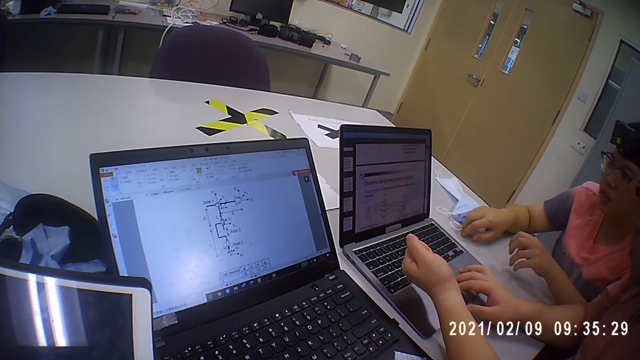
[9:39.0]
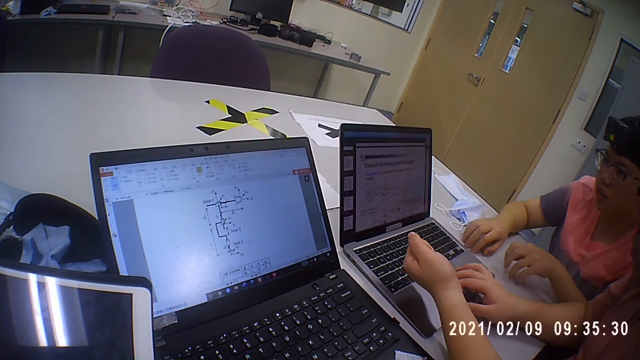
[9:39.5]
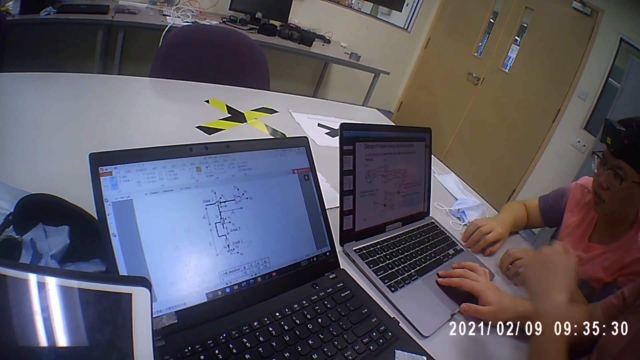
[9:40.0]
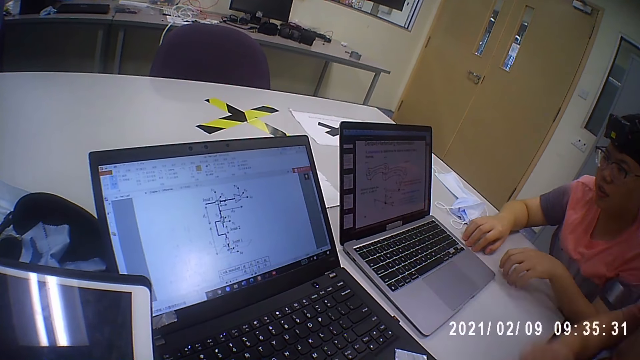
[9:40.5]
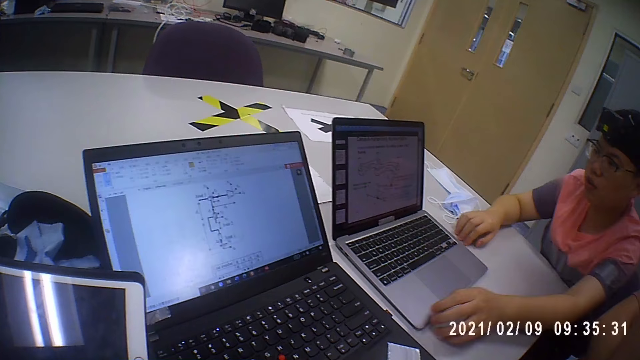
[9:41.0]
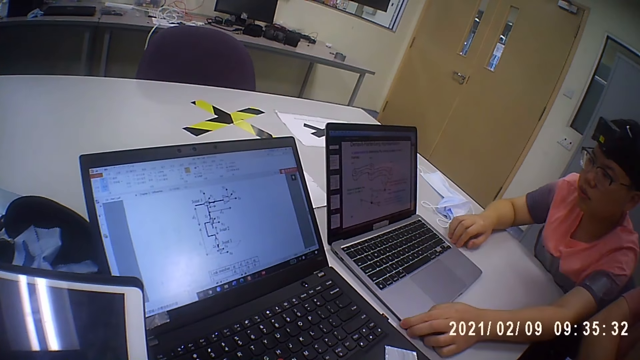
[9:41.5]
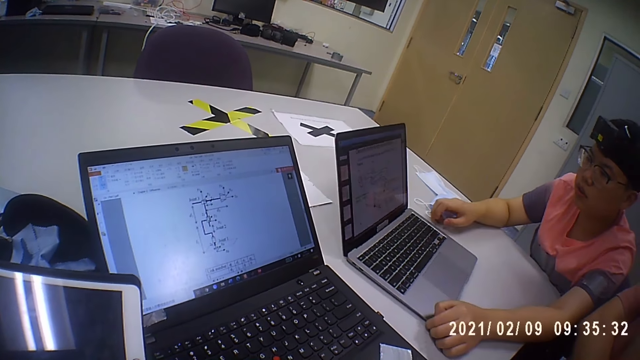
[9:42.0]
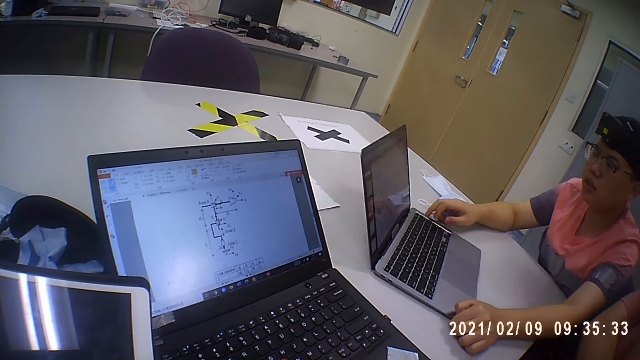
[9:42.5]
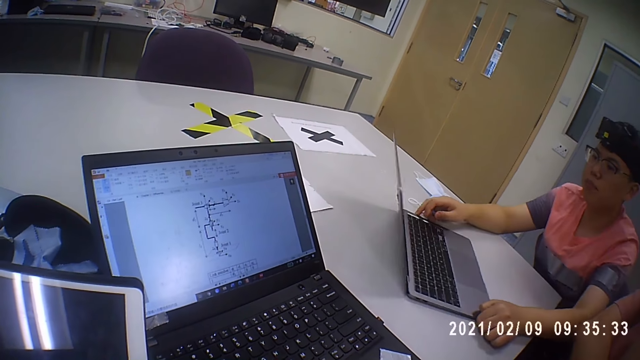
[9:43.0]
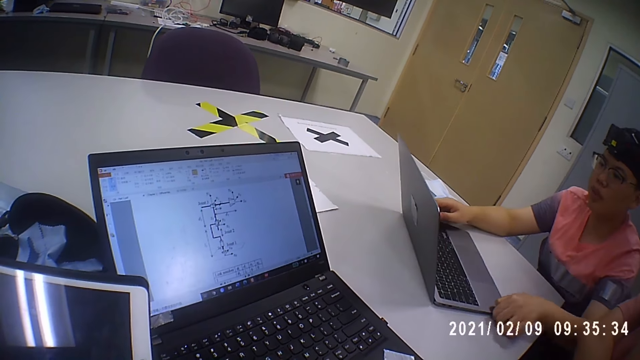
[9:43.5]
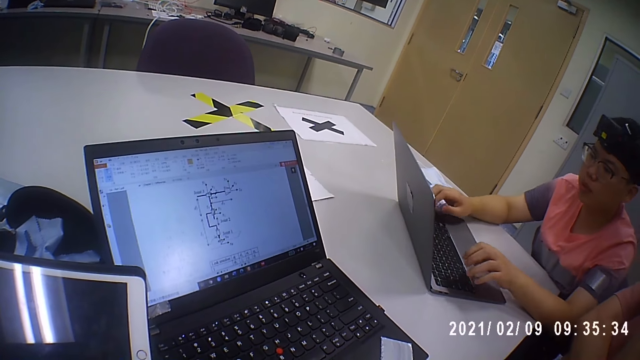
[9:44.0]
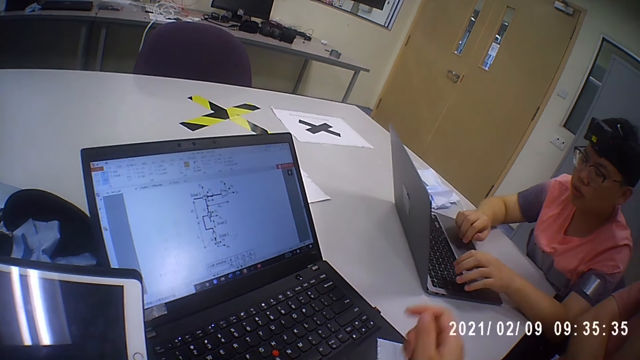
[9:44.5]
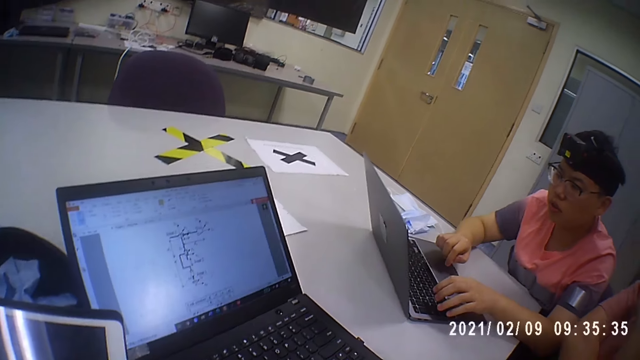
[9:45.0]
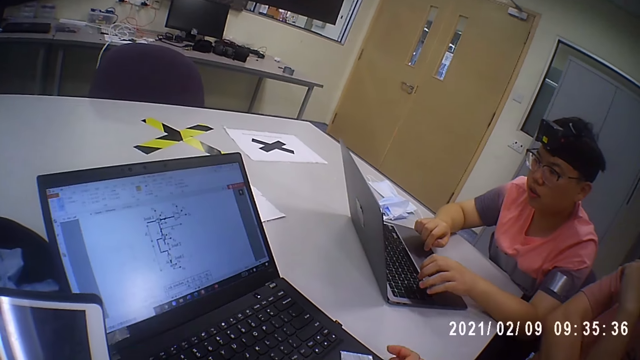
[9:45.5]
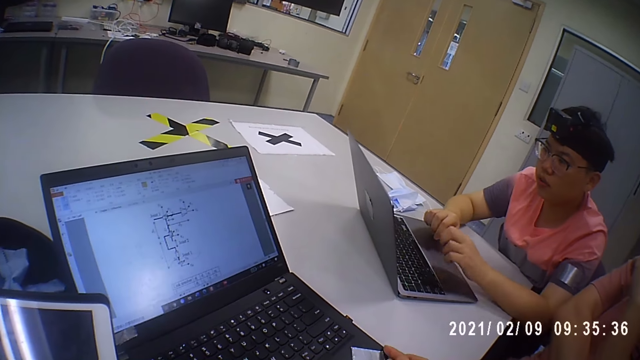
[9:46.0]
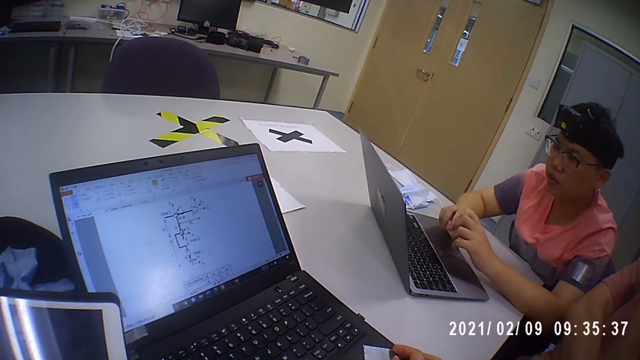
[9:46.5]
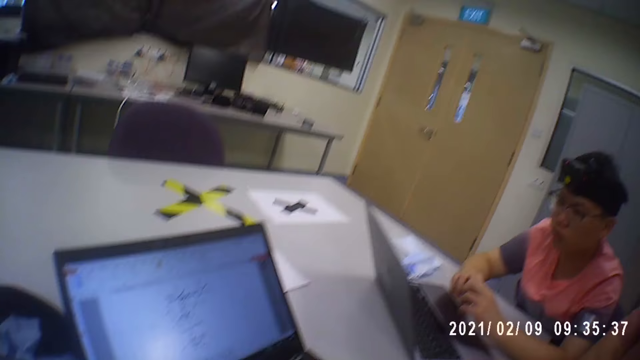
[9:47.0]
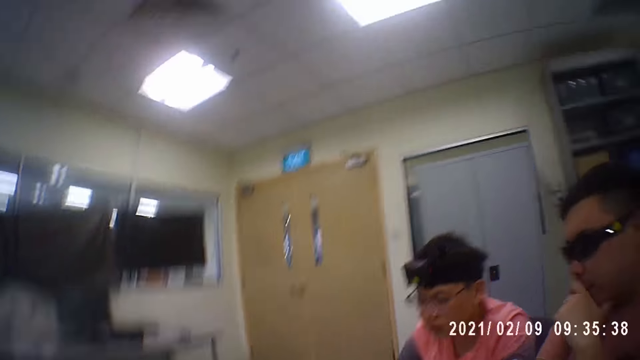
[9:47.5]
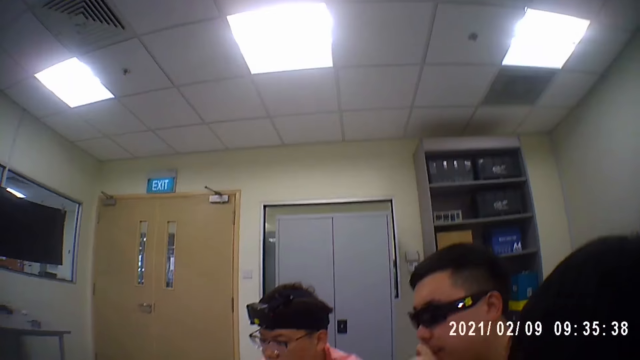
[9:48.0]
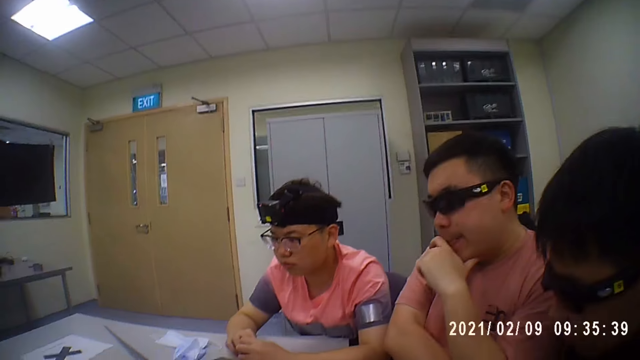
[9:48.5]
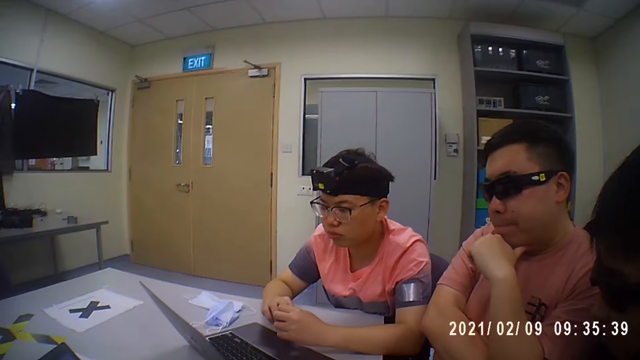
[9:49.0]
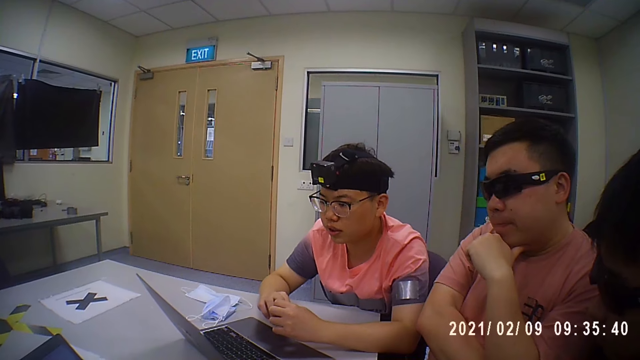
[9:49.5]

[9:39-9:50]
A man moves the laptop on the table with his left hand. Another man touches his face with his left hand. The first man scrolls the laptop. The camera wearer looks around.

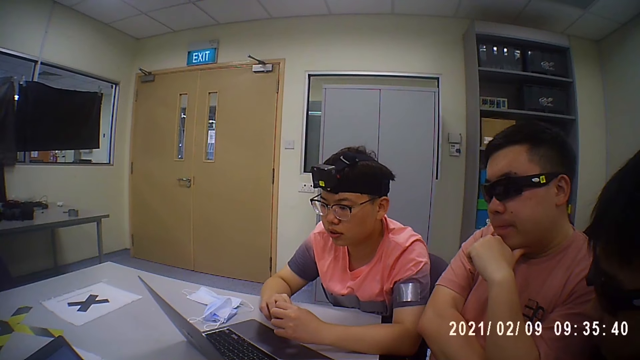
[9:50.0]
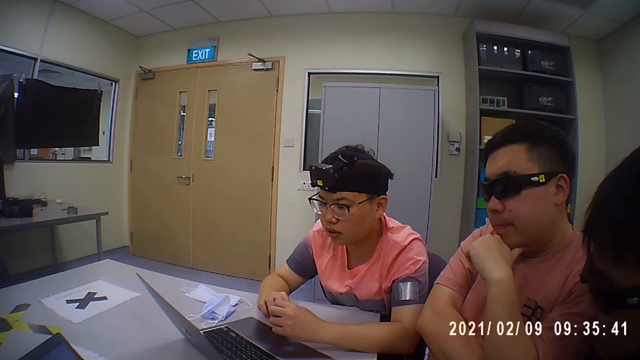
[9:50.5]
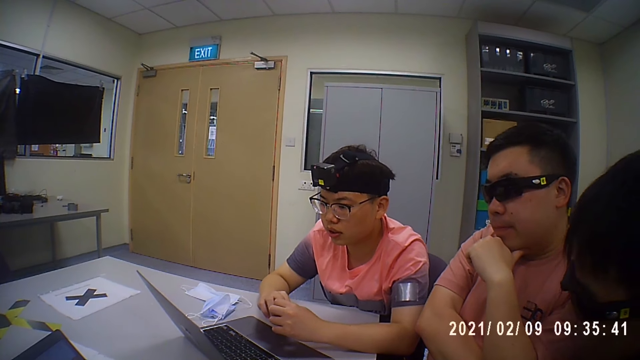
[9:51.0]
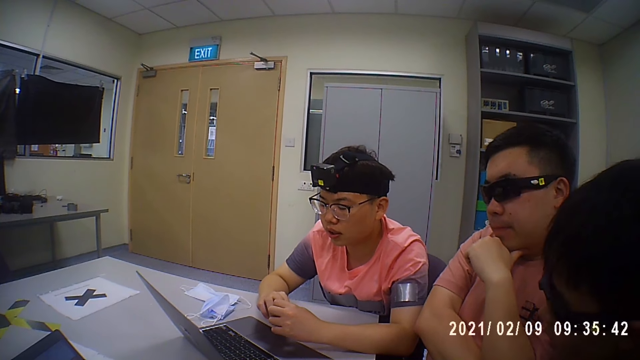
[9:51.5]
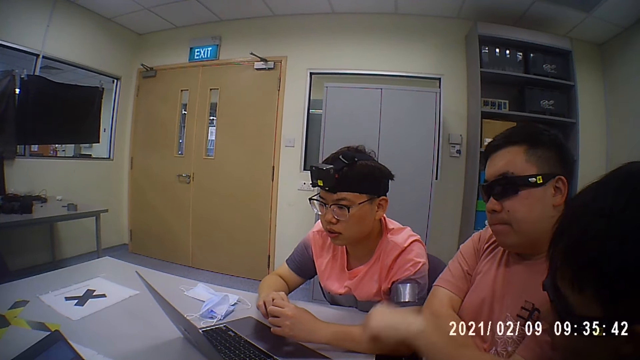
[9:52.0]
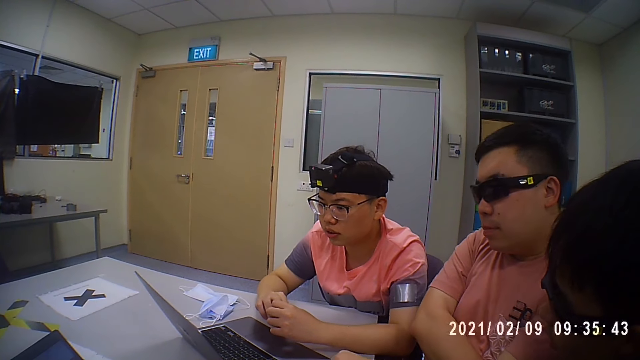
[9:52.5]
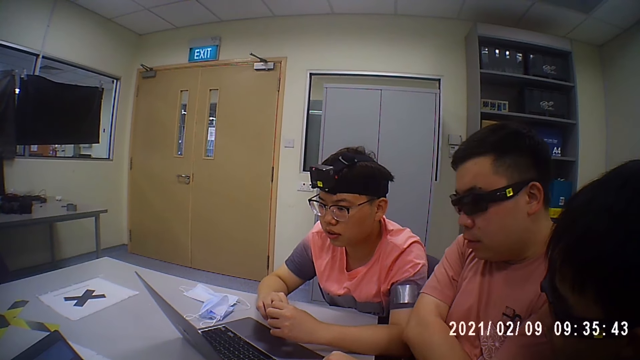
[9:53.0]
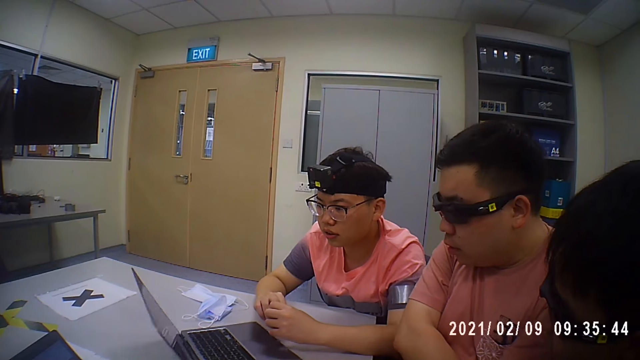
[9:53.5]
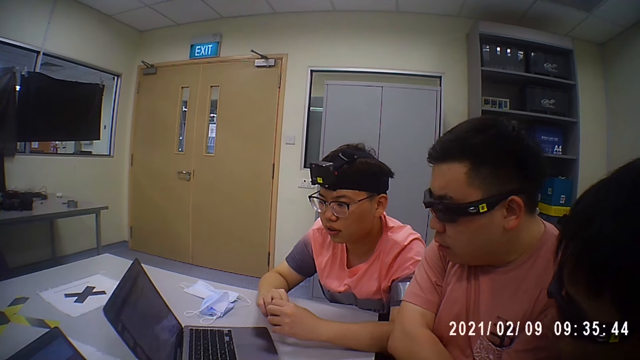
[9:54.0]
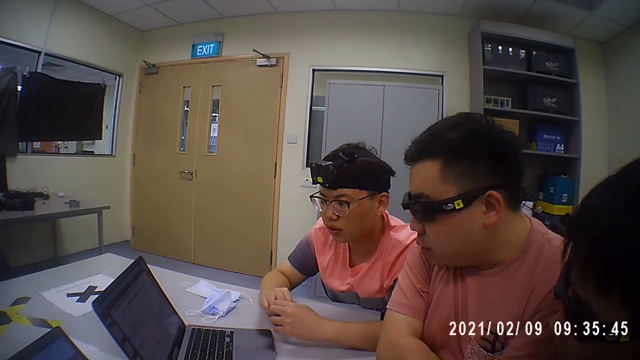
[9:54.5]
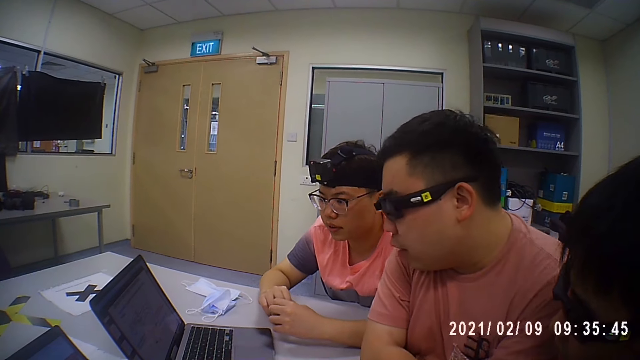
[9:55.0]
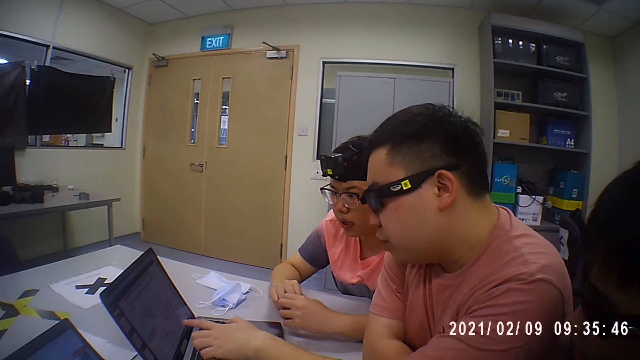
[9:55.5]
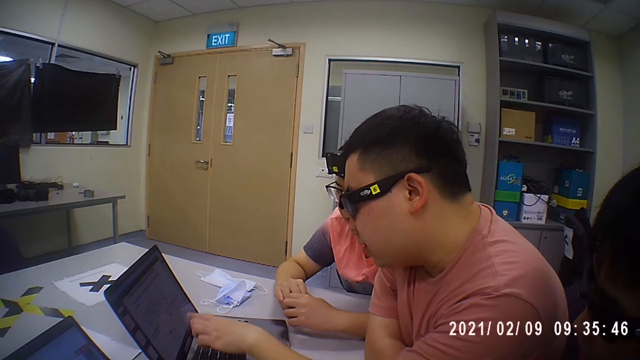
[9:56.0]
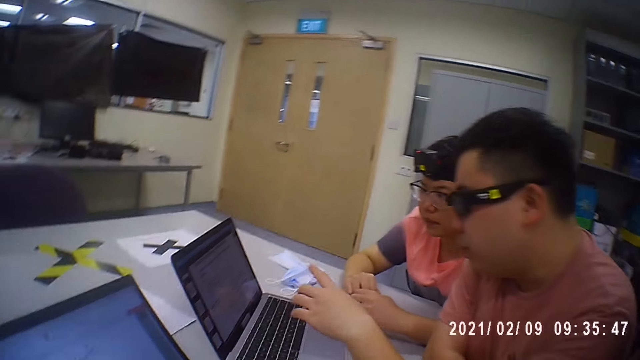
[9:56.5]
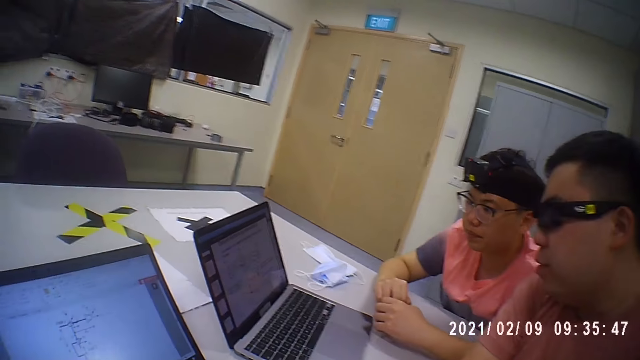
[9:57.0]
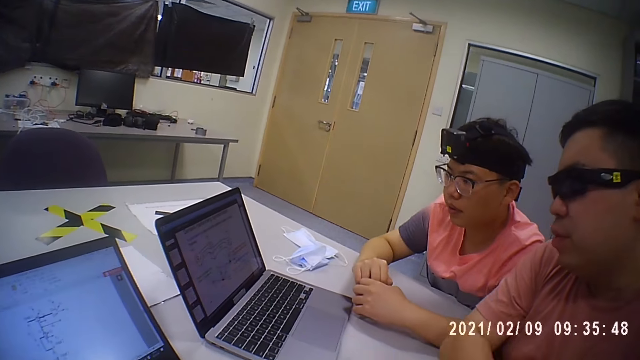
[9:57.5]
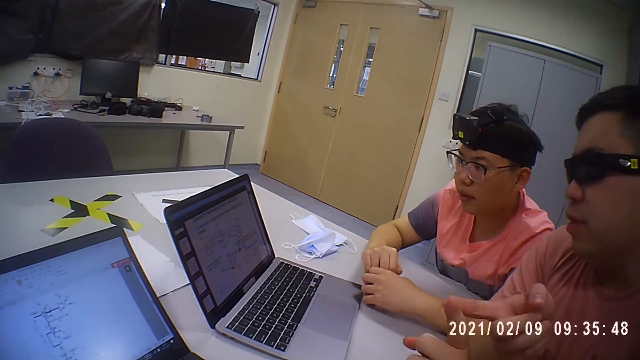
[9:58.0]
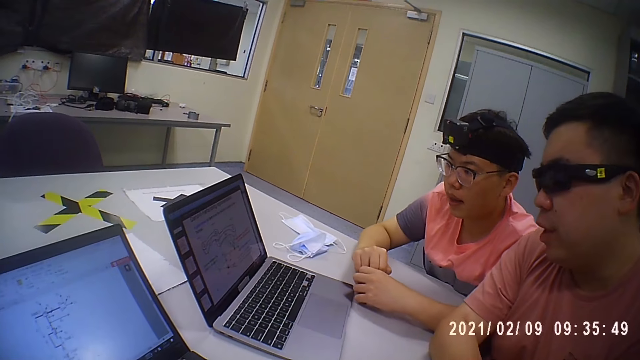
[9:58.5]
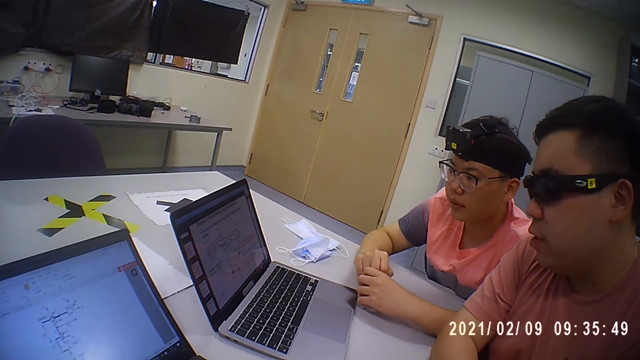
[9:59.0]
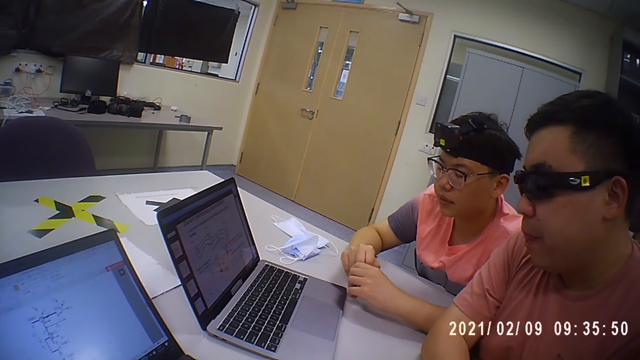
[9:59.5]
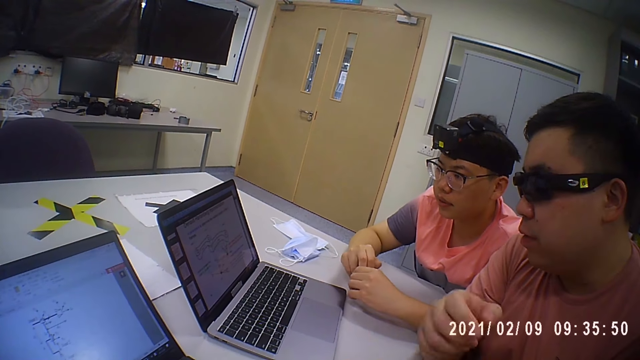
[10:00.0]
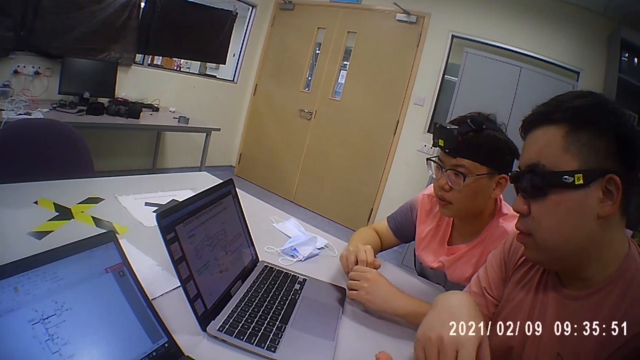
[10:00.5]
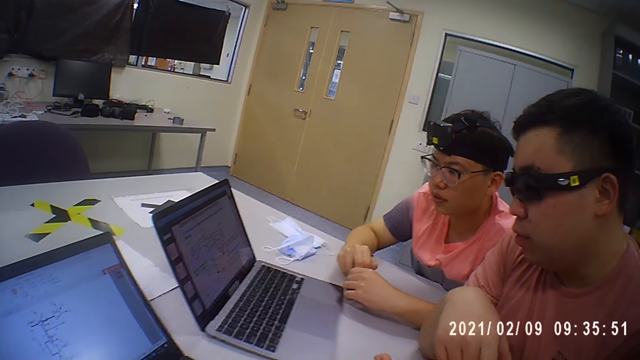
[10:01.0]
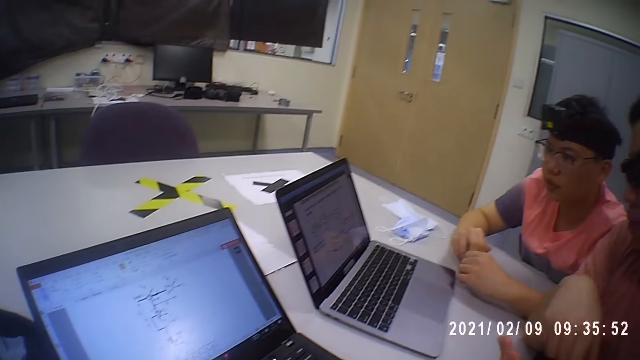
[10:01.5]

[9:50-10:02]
A man looks around. He moves the laptop on the table with his left hand. He gestures. He interacts with the camera wearer.
